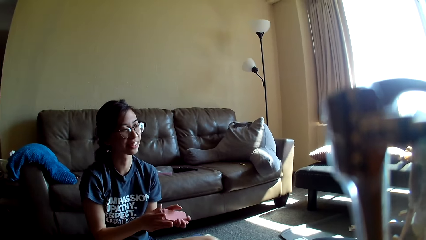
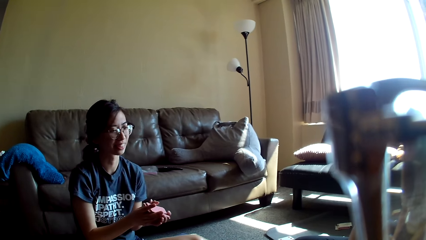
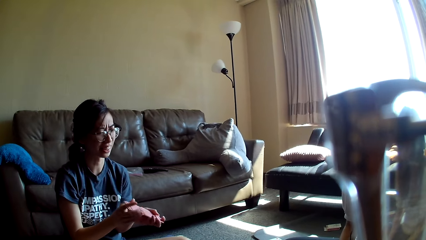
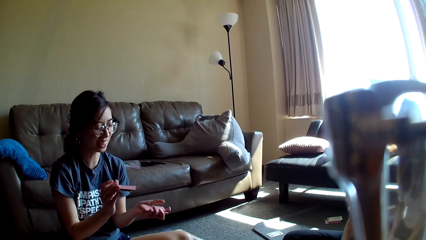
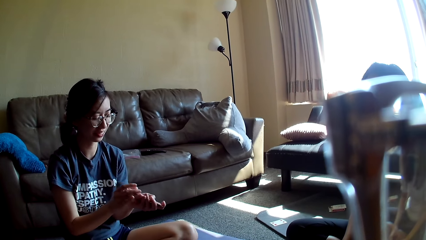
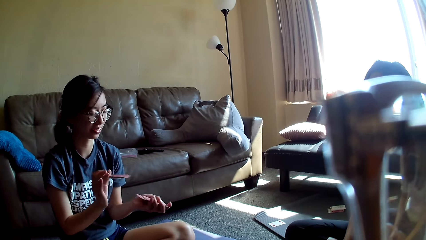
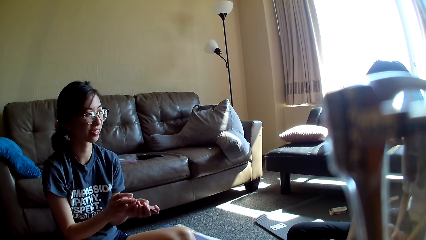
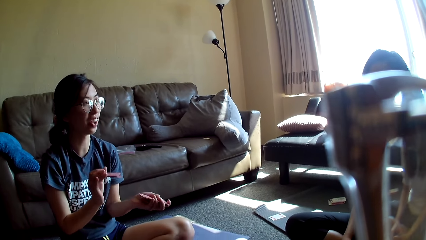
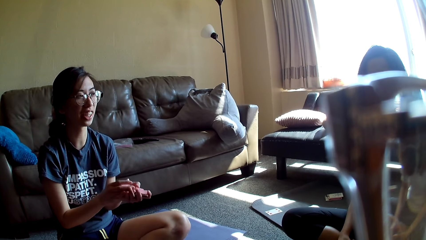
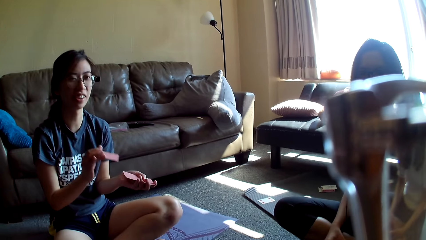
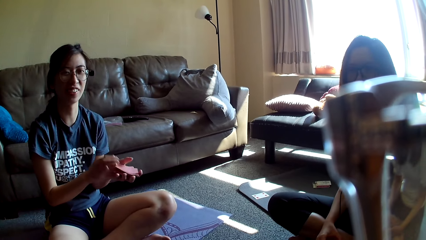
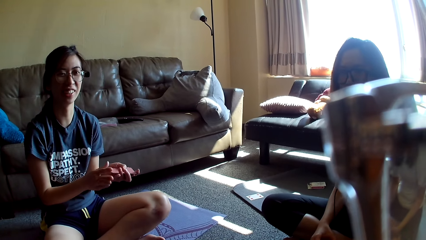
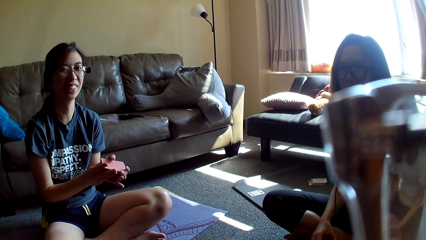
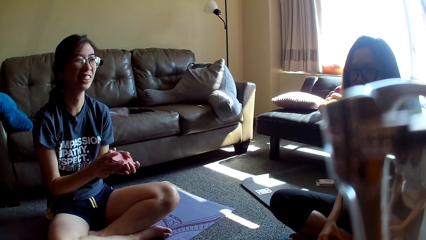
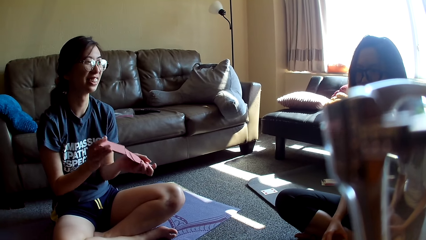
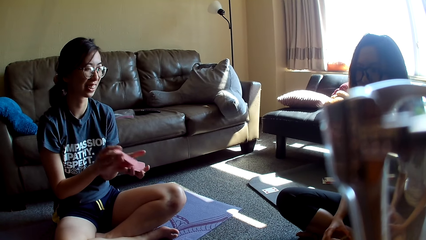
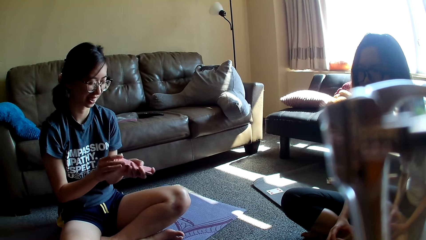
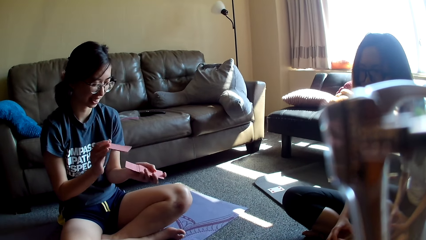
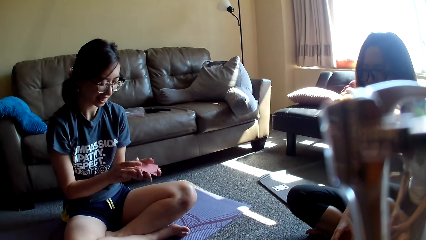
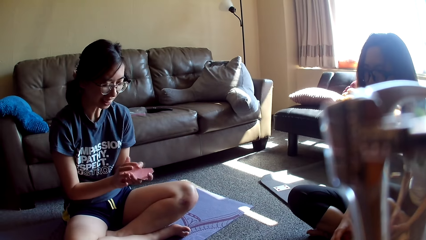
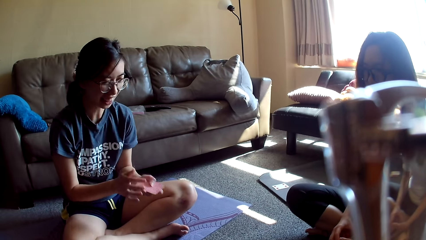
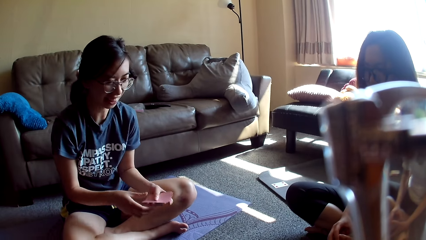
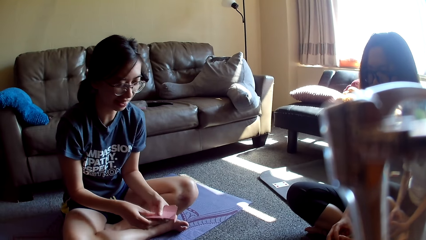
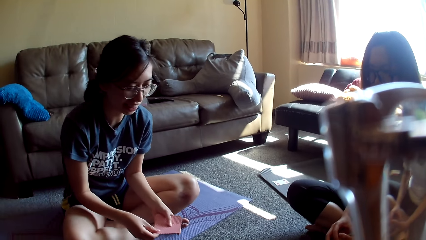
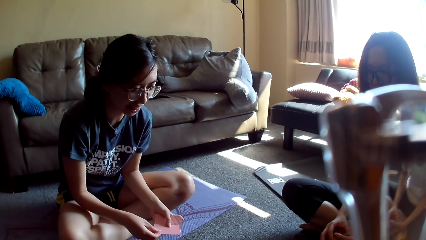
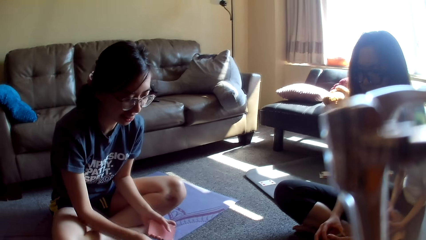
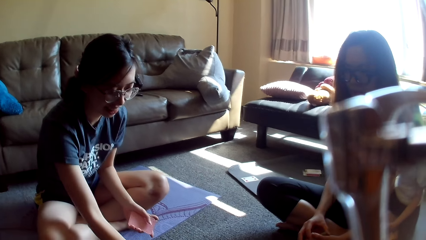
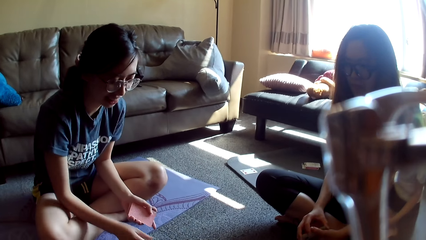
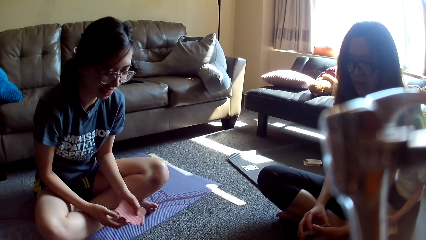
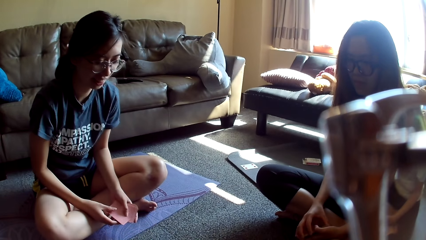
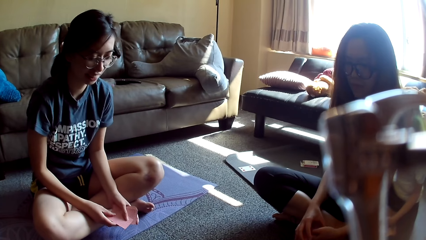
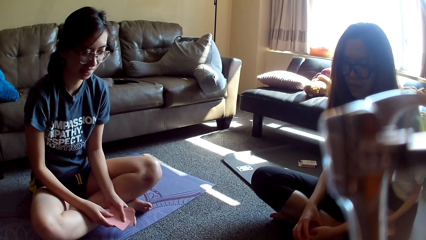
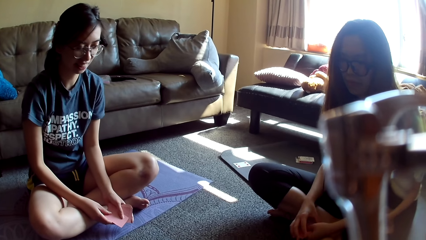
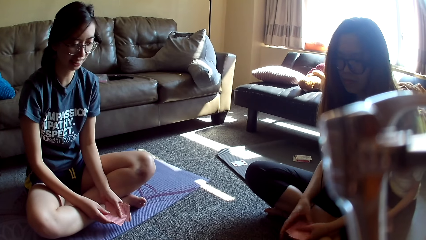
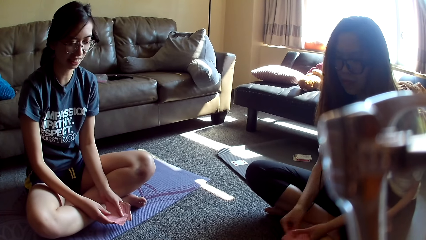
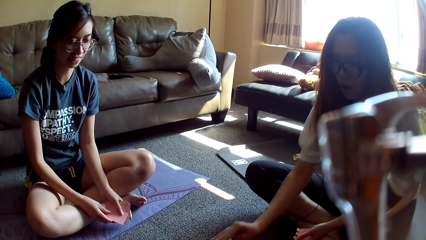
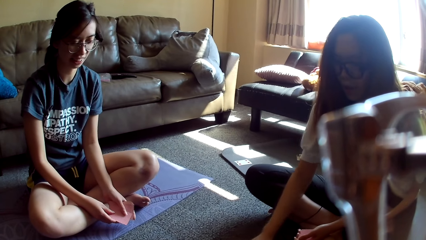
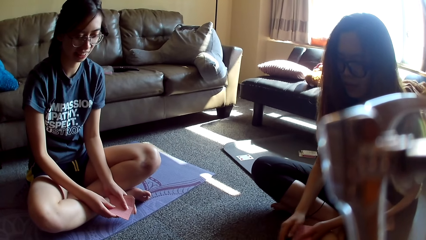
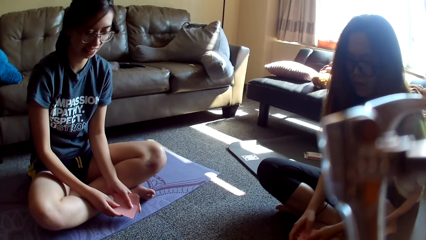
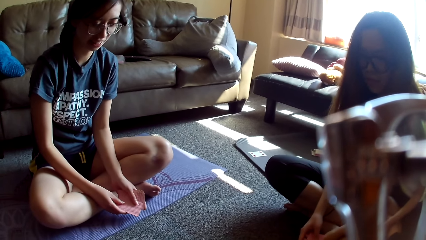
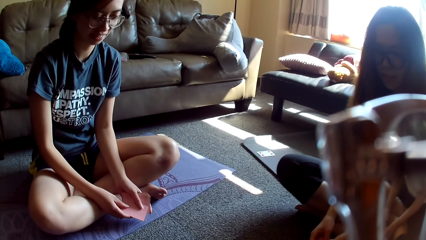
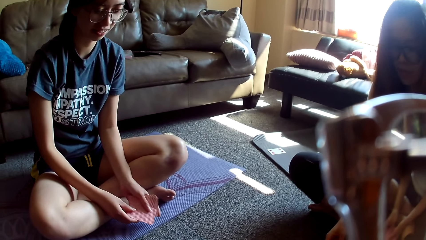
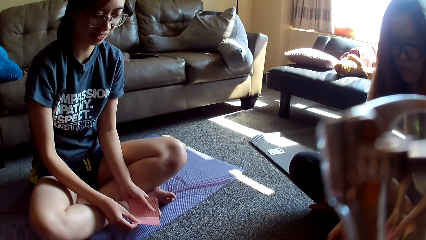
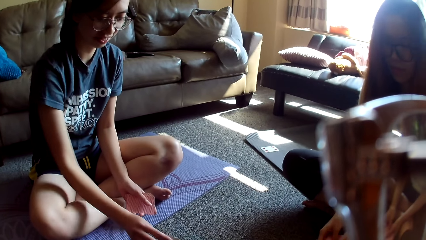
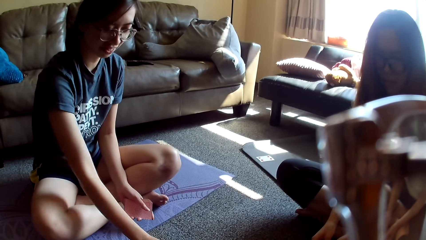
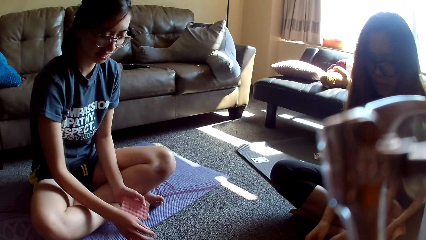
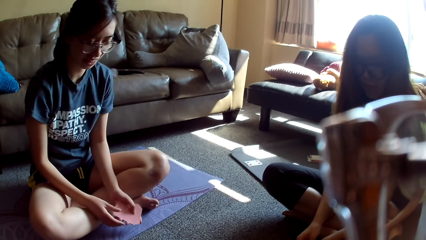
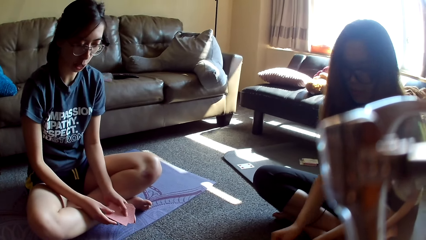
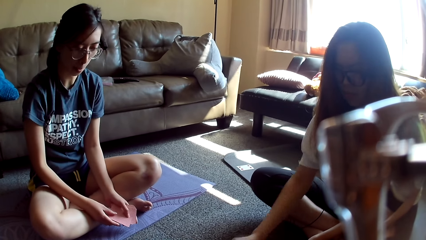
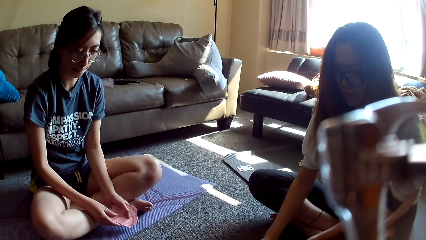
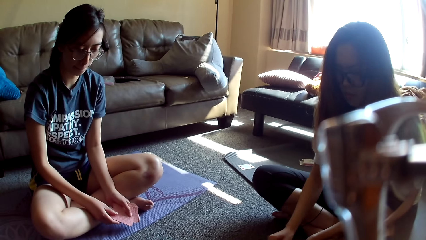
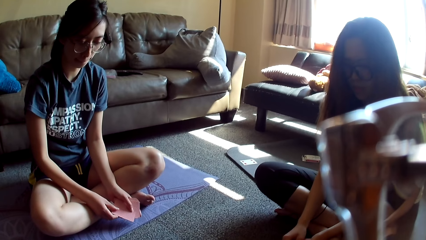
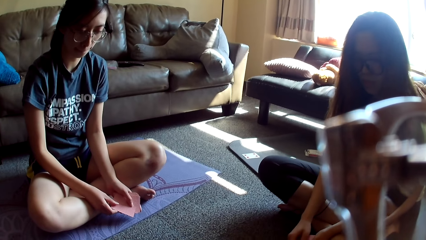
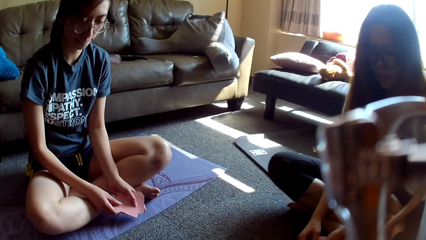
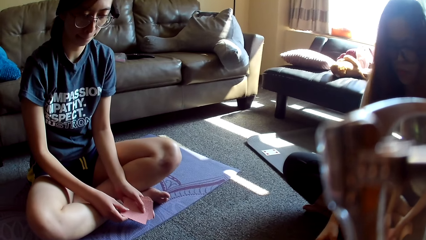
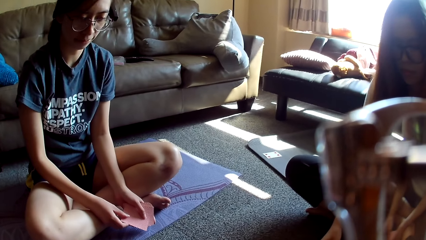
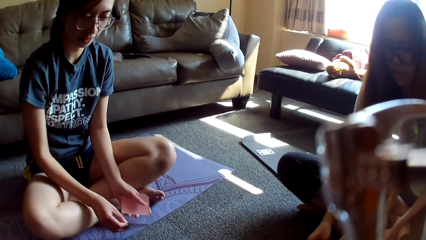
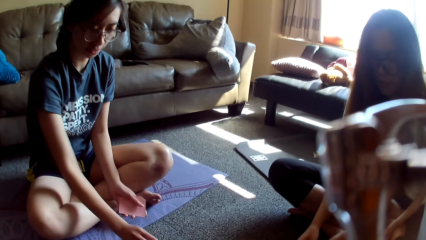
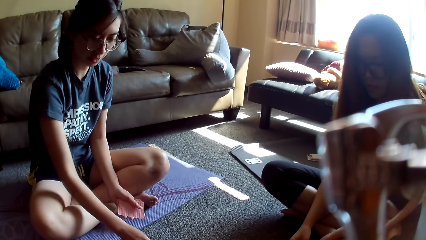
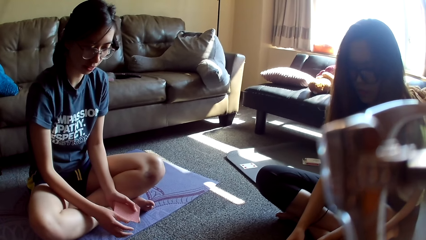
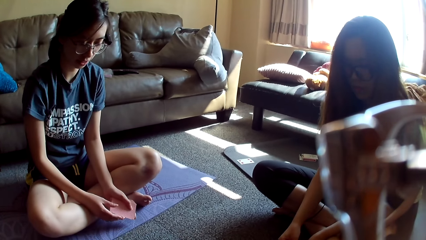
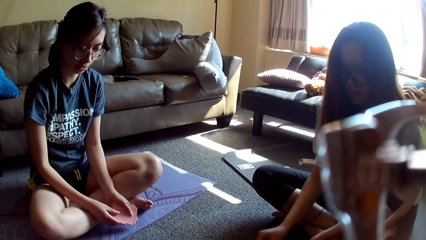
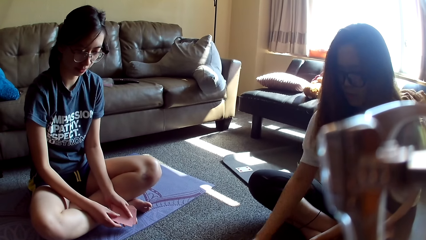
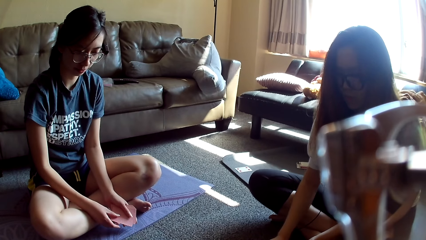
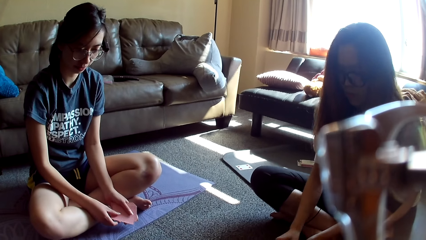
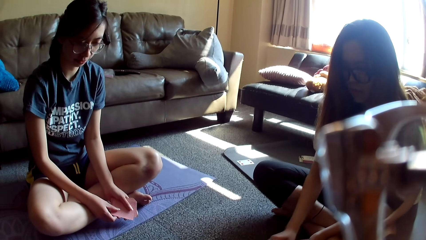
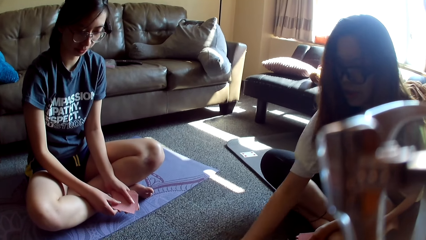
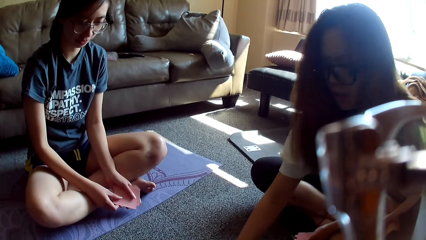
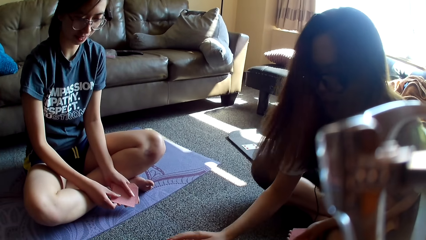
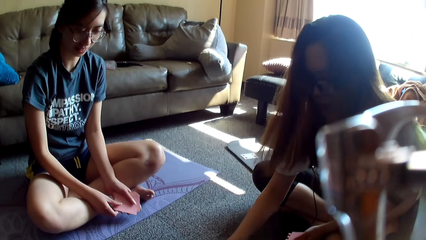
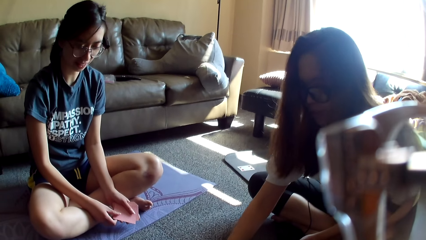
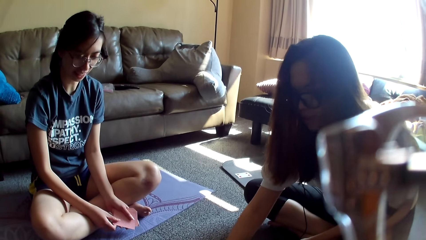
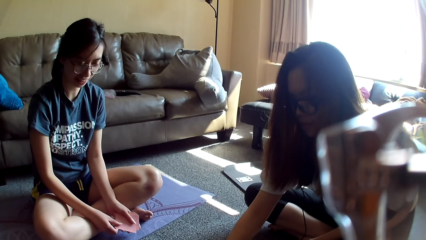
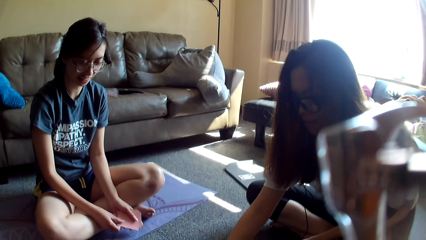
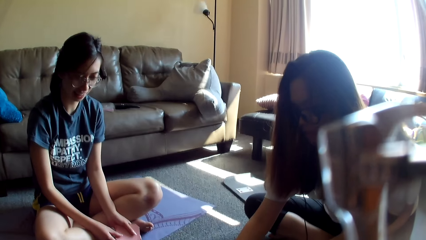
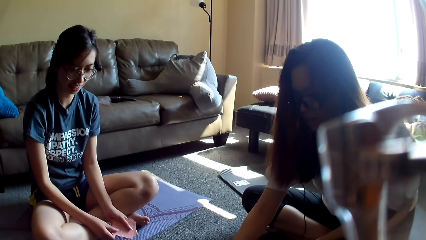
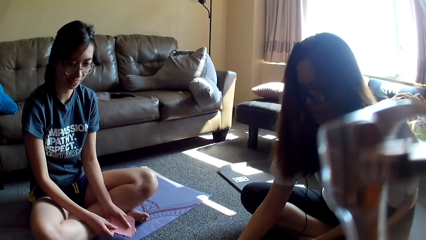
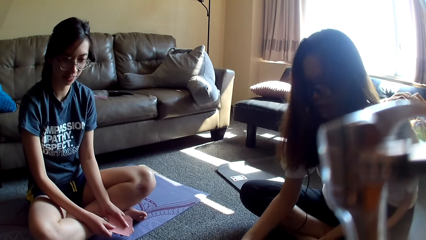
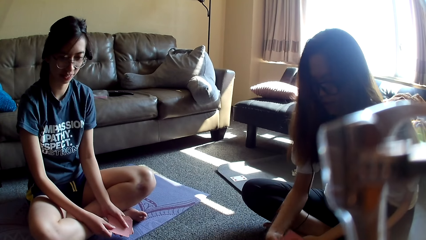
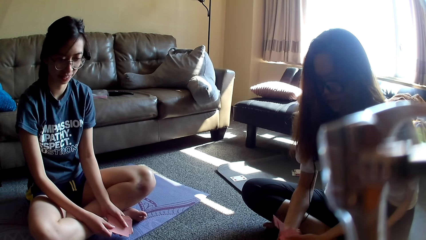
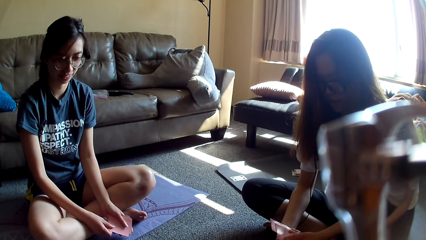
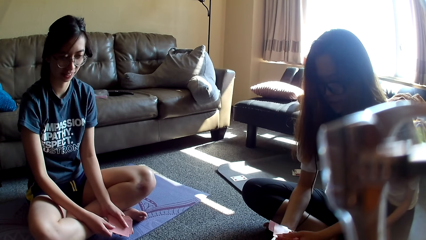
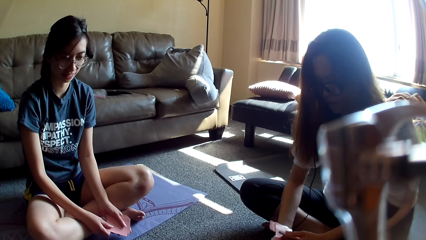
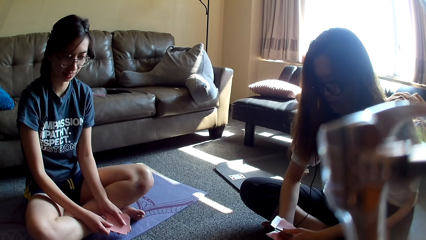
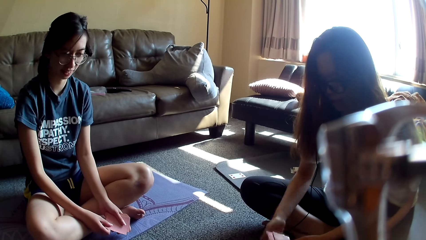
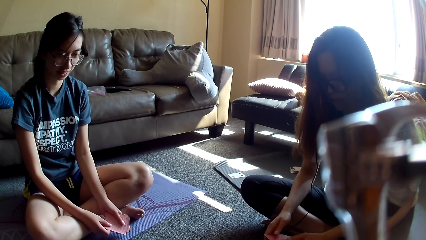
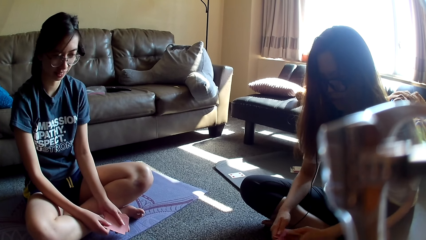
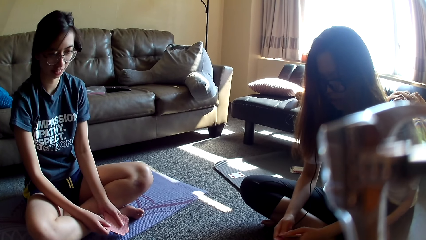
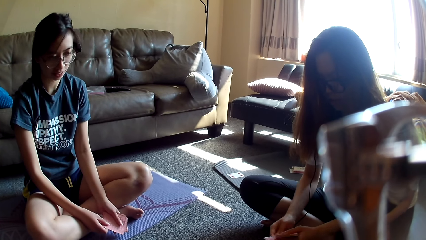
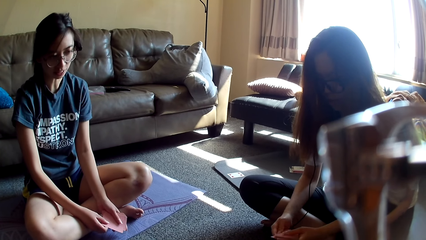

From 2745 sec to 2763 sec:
A lady shuffles the cards. She places the cards on the floor and holds the cards. Another lady places a card on the floor and holds the cards. The first lady places the cards on the floor and holds the card game. The other lady places a card on the floor. The first lady places the cards on the floor and holds the card game. The other lady places a card on the floor. A lady grabs the cards. The other lady puts the cards together and picks up the cards.
